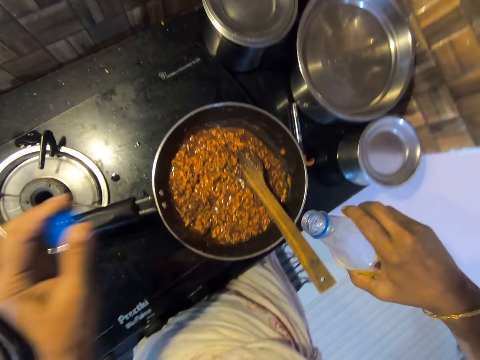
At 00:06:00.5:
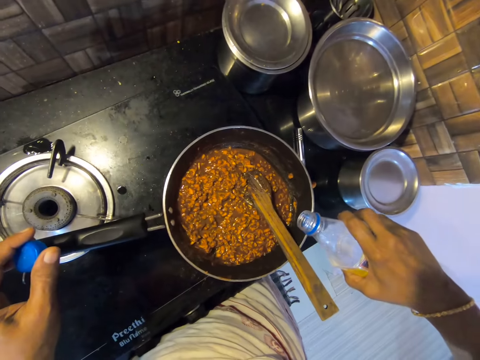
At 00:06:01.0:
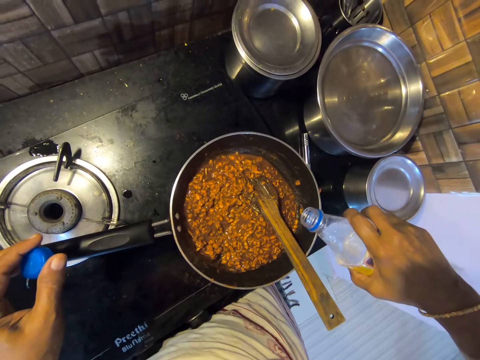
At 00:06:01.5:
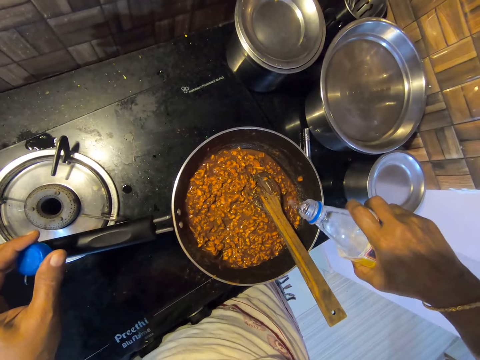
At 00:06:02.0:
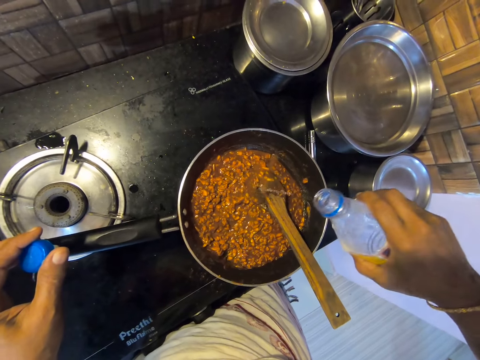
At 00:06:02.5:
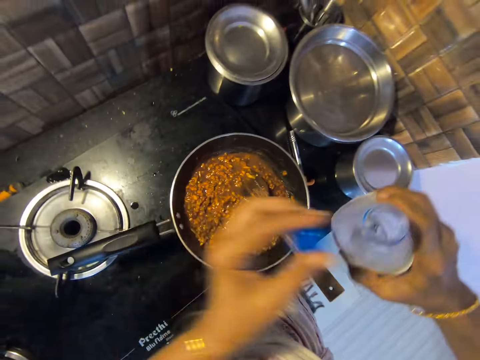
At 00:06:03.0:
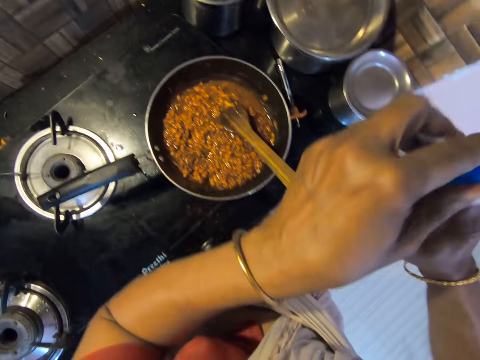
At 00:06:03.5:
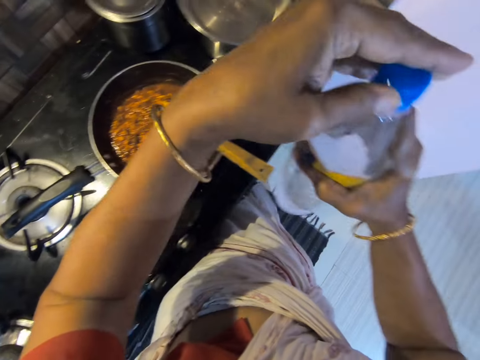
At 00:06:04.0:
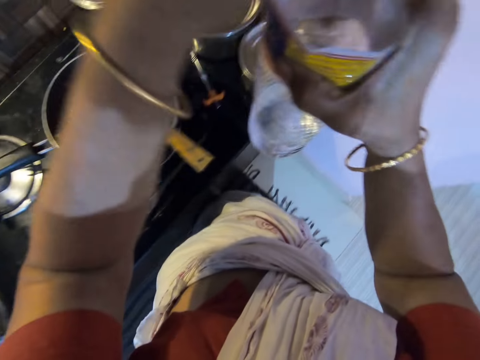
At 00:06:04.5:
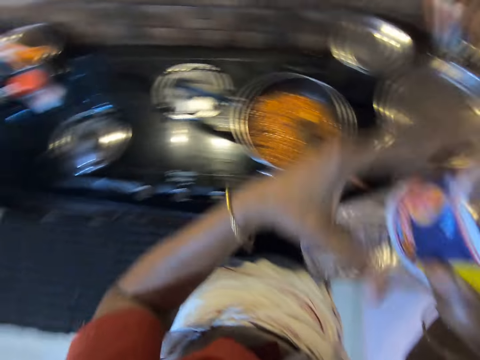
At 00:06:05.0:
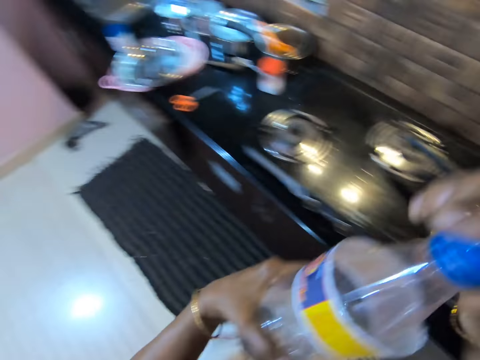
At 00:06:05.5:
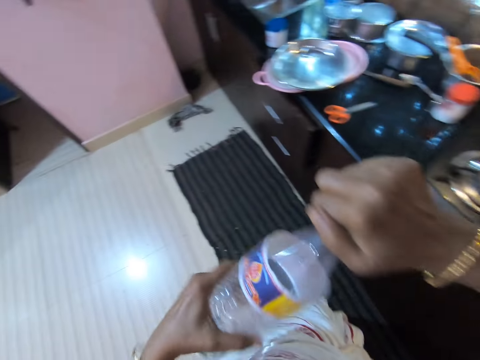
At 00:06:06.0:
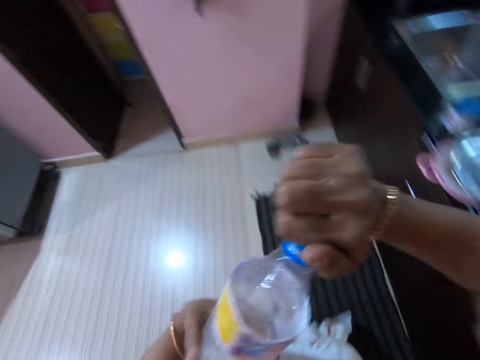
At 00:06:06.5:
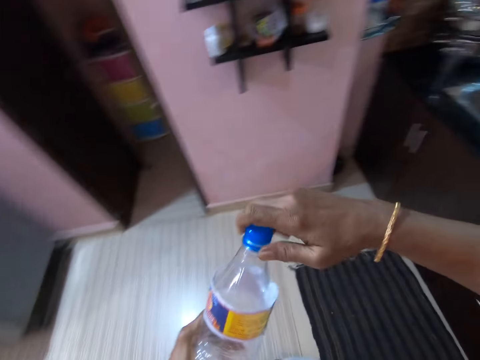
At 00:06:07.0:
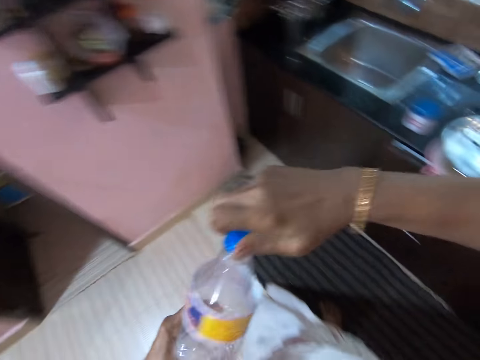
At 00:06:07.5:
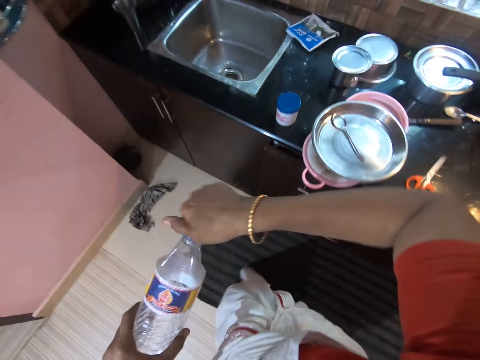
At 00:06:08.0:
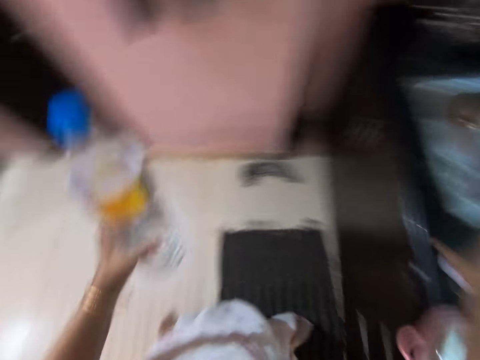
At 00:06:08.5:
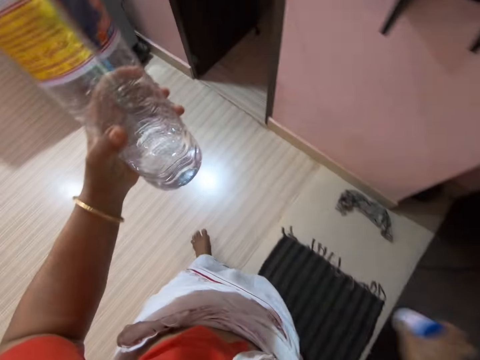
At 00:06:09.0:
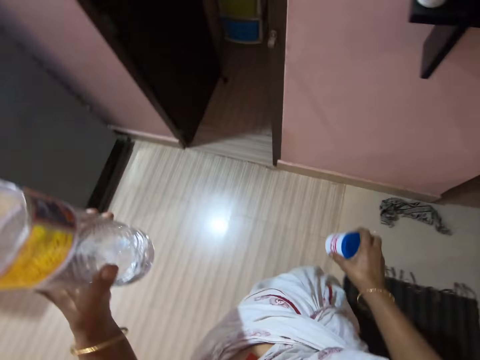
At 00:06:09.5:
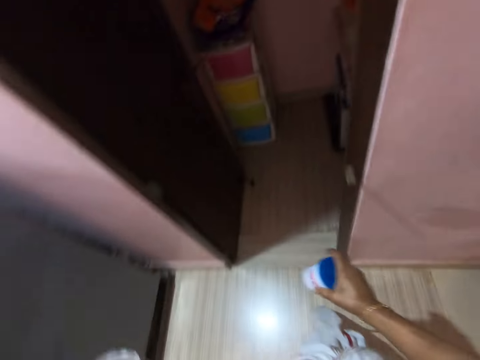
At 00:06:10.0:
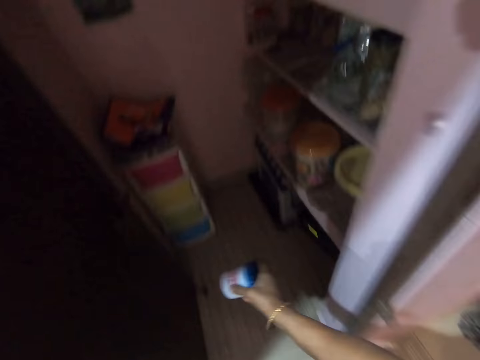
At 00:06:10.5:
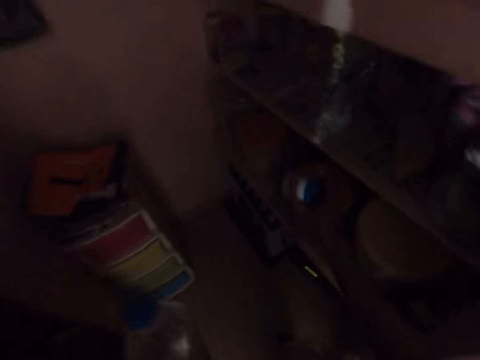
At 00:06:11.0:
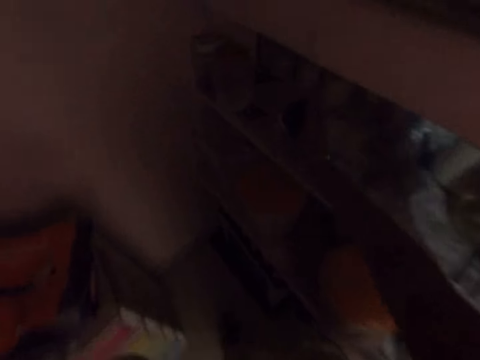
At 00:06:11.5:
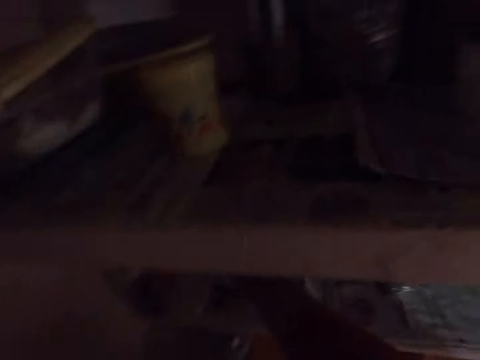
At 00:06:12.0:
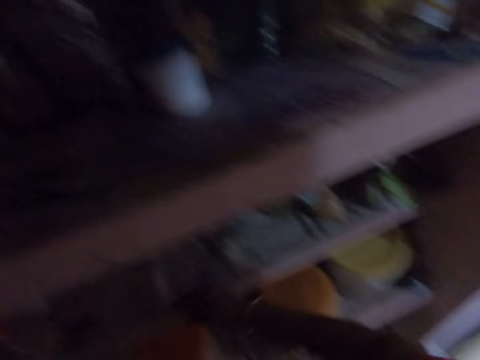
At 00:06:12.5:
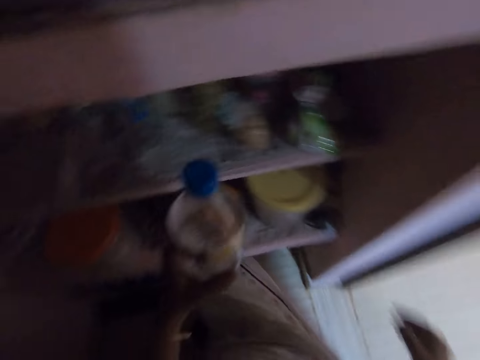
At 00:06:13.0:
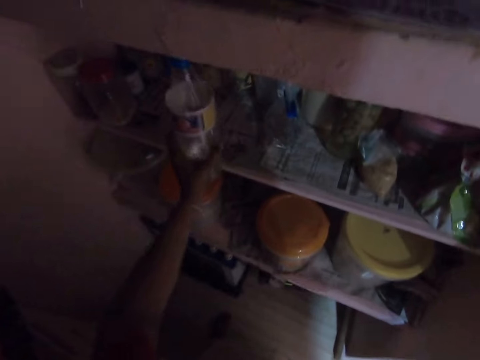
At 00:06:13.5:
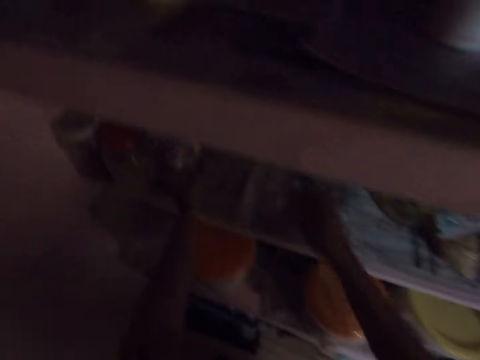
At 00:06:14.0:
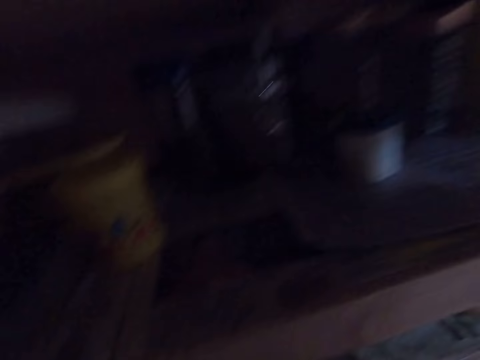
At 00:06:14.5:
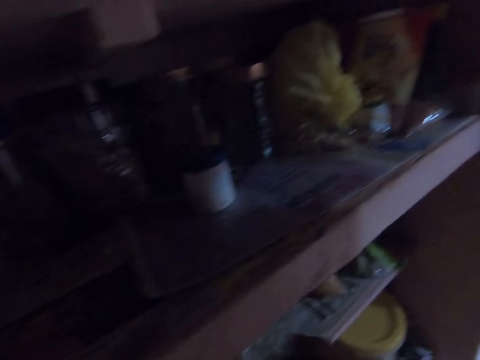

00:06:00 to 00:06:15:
The camera wearer opens the bottle of water. They pour water into the food. They close the bottle of water. They walk across the kitchen. They pick up a plastic container. They walk across the kitchen. They put the plastic container in the shelf. They walk across the kitchen. They put the water bottle in the shelf.

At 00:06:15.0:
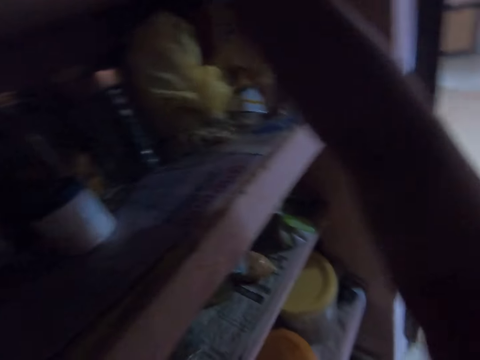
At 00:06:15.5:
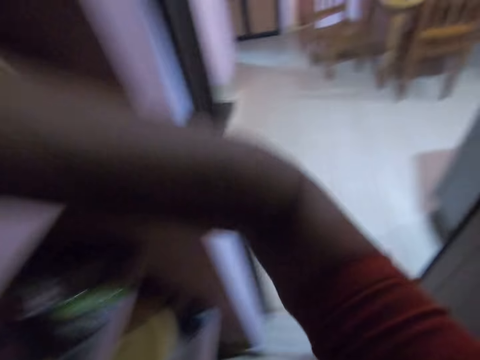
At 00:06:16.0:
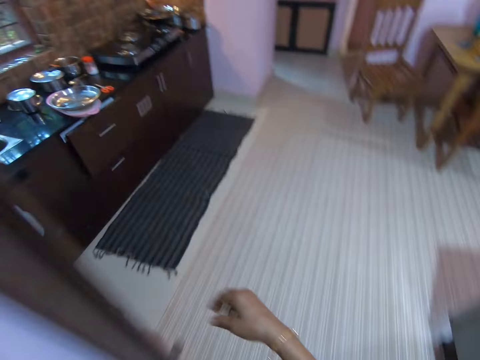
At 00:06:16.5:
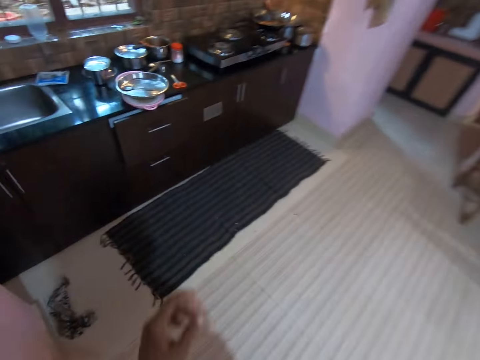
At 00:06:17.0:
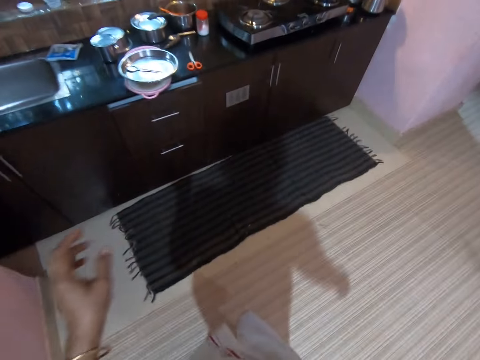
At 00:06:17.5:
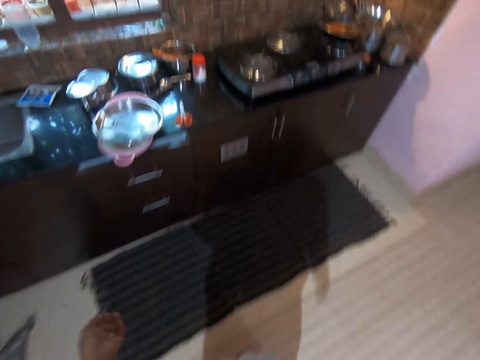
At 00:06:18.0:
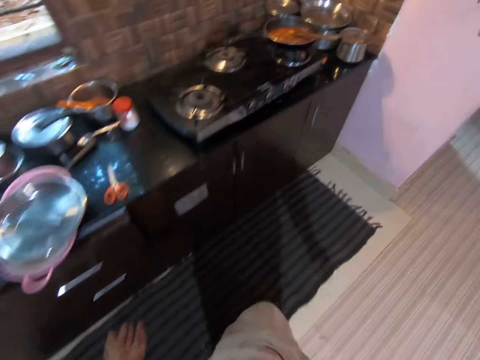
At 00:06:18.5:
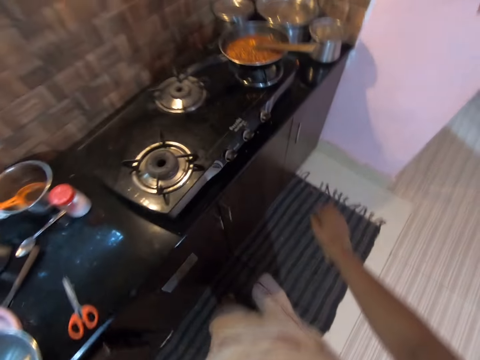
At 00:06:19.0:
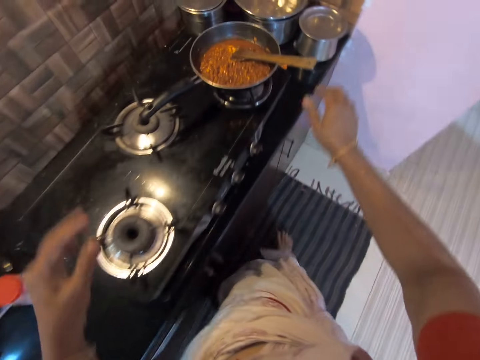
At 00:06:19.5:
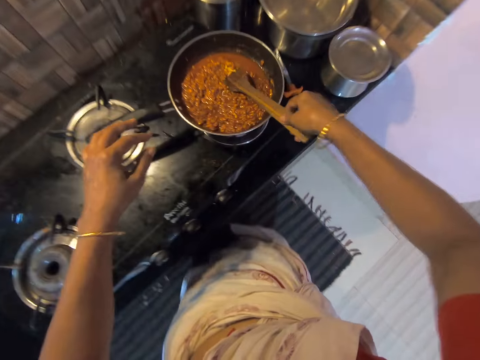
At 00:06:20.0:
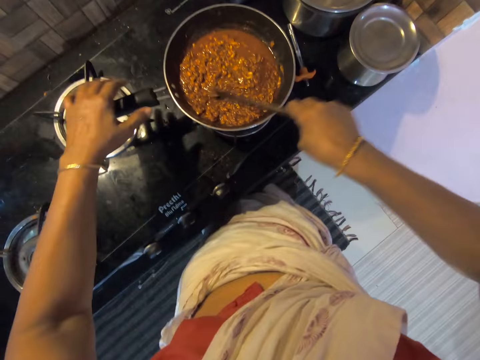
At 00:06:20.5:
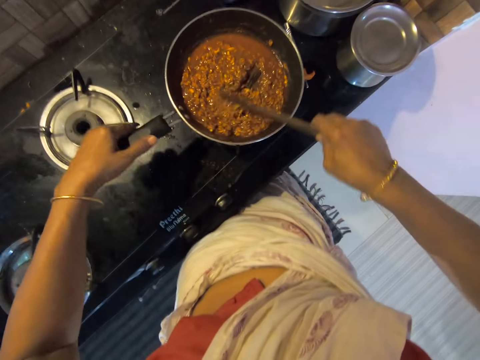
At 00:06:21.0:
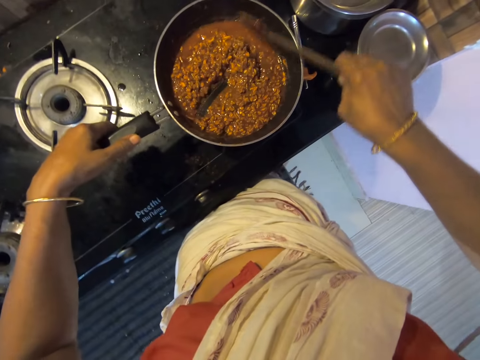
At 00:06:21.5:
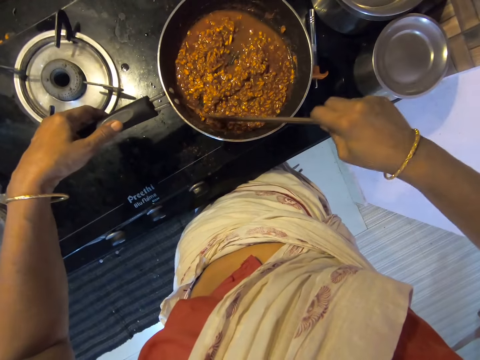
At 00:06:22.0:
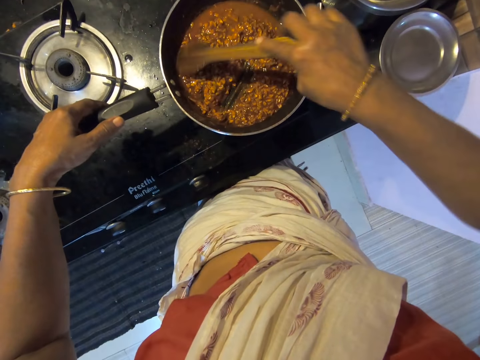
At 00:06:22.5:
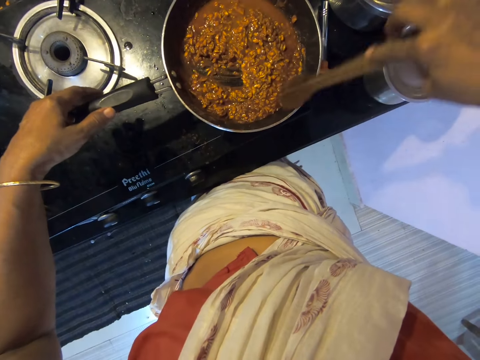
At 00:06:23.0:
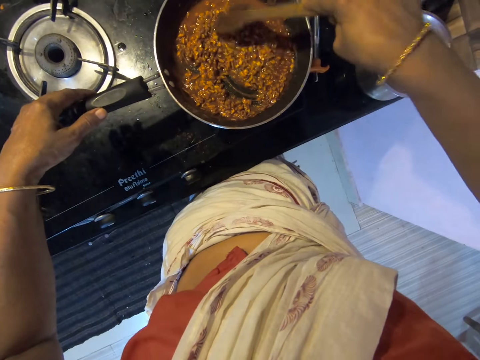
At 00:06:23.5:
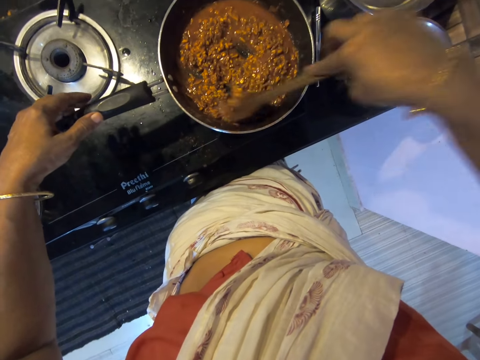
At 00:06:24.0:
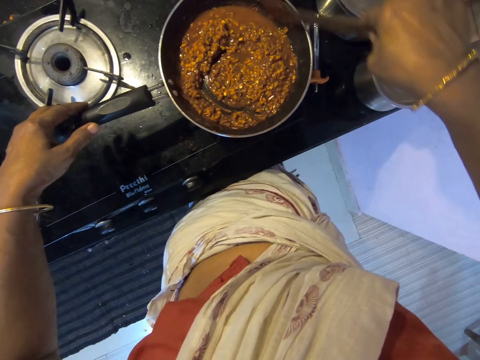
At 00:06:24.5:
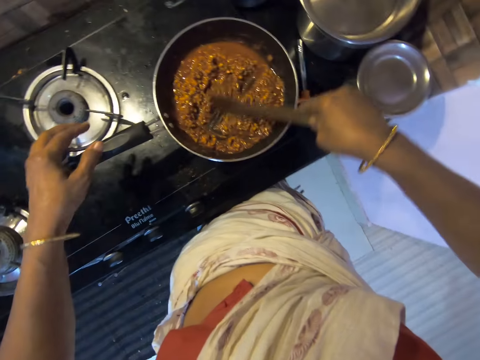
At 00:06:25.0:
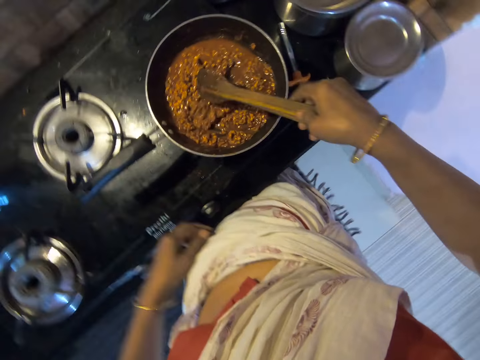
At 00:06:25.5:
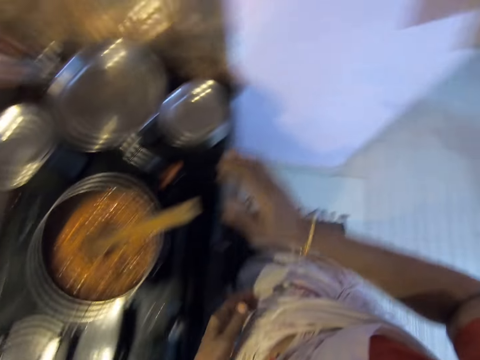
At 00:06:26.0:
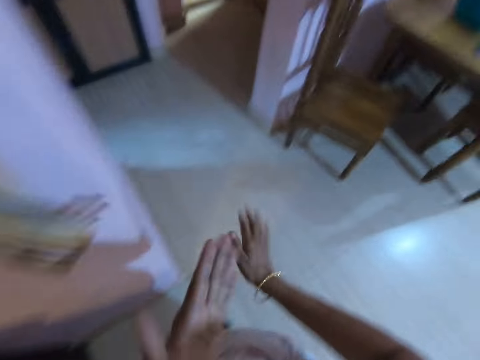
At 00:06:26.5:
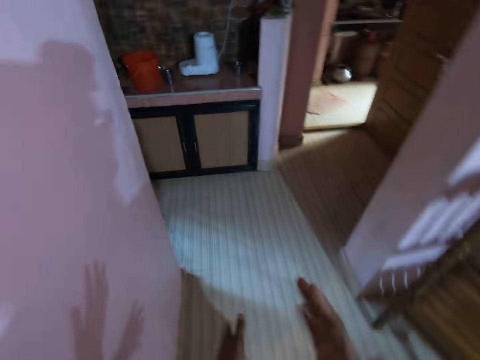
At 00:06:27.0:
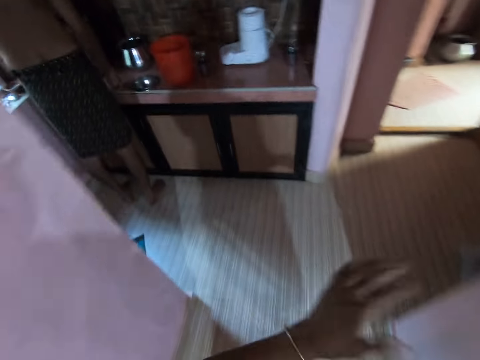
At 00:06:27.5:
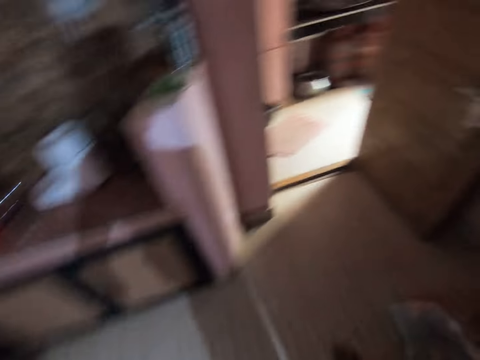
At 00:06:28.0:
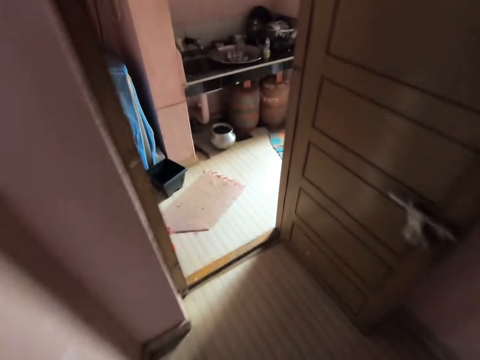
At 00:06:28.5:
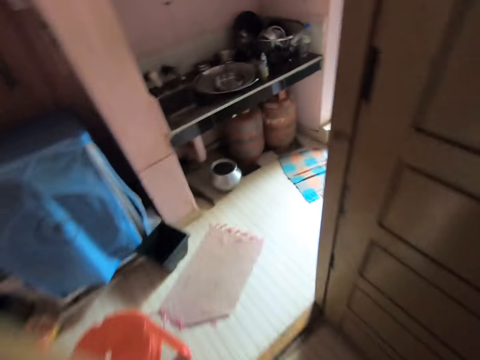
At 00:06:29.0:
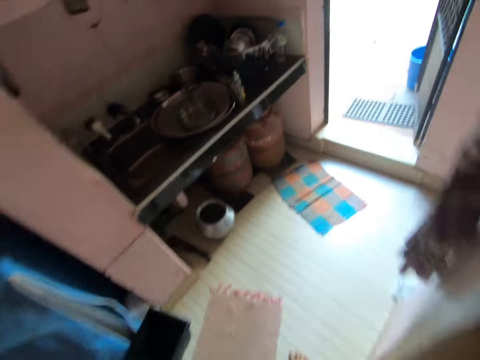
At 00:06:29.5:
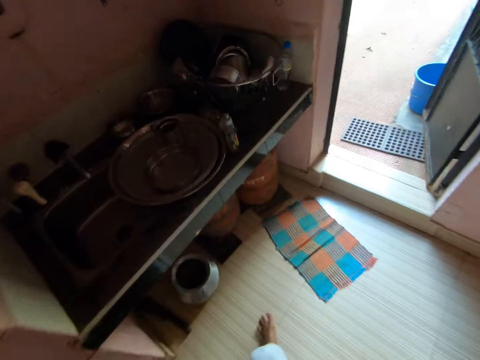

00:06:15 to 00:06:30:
The camera wearer walks across the kitchen. He holds the wooden cooking spoon. He holds the cooking pan handle. He stirs the food. He slaps his hands. He walks across the kitchen.
